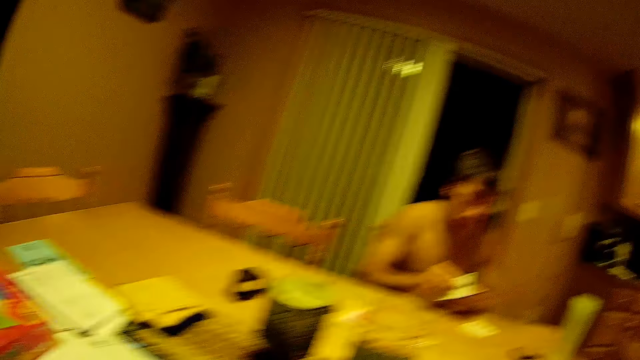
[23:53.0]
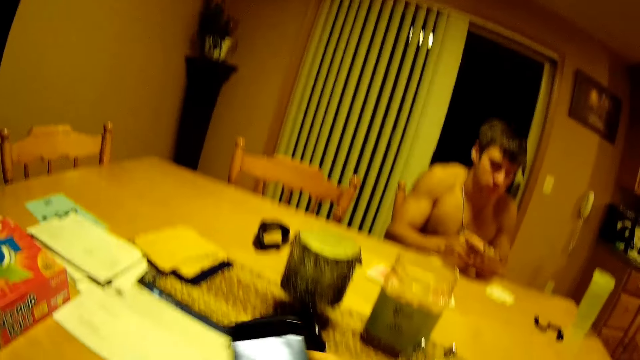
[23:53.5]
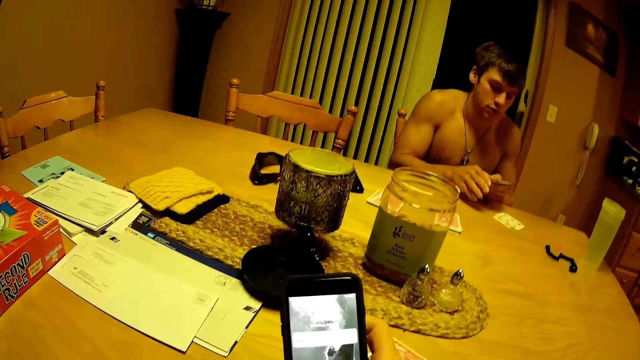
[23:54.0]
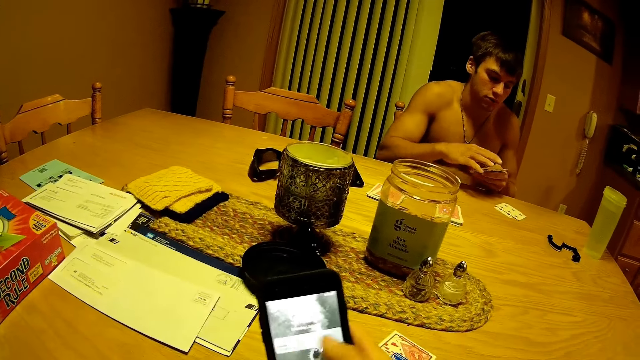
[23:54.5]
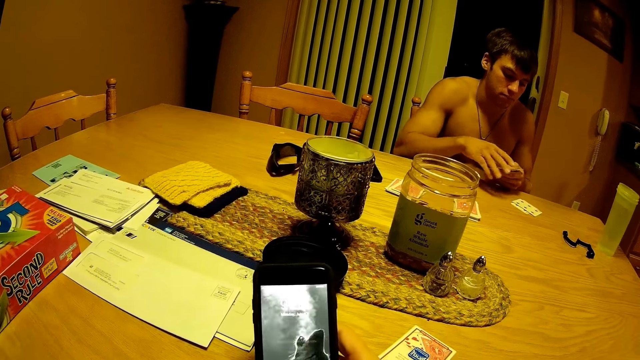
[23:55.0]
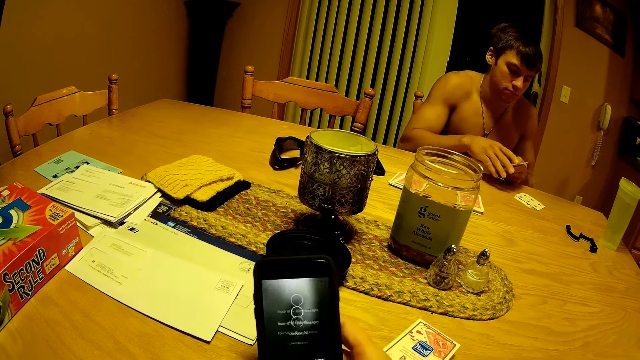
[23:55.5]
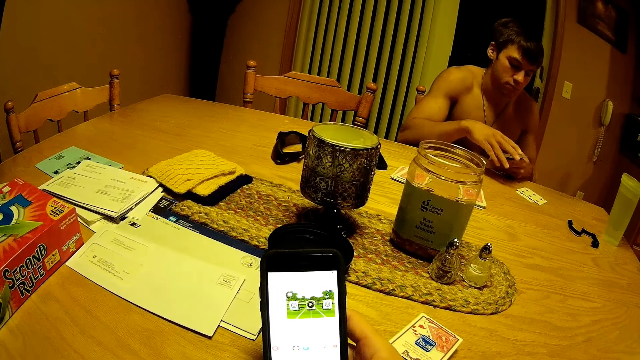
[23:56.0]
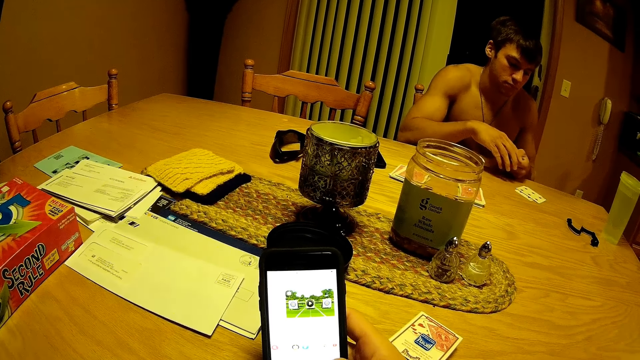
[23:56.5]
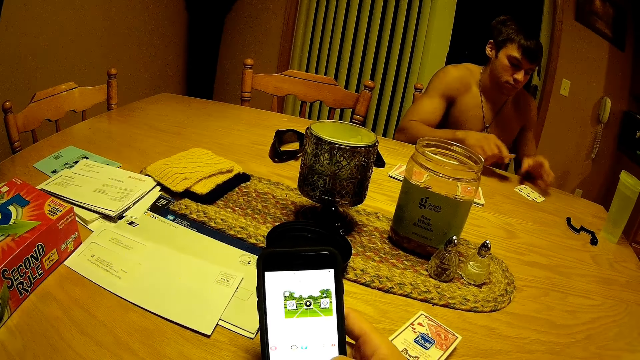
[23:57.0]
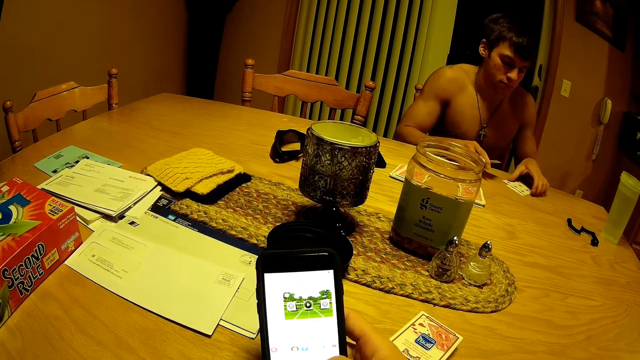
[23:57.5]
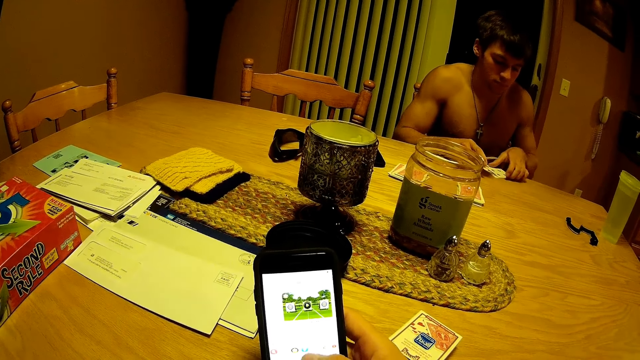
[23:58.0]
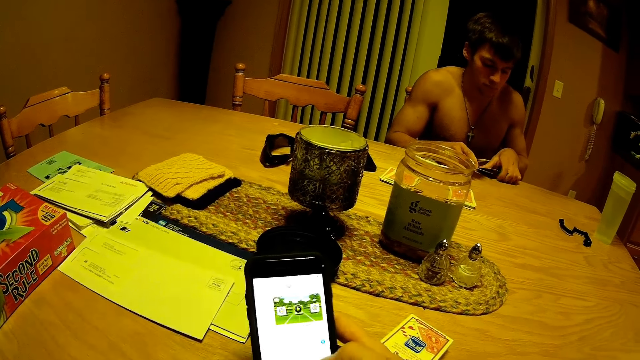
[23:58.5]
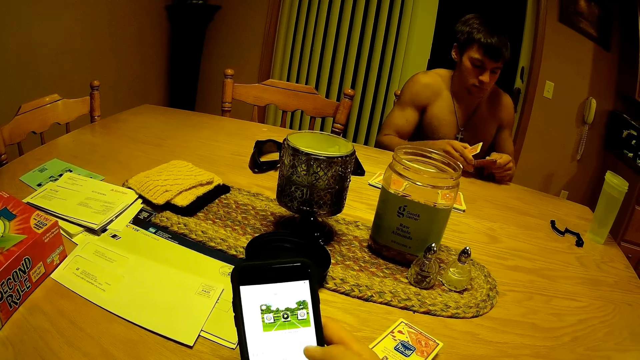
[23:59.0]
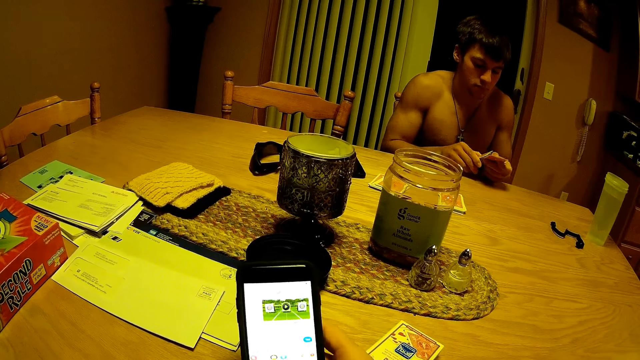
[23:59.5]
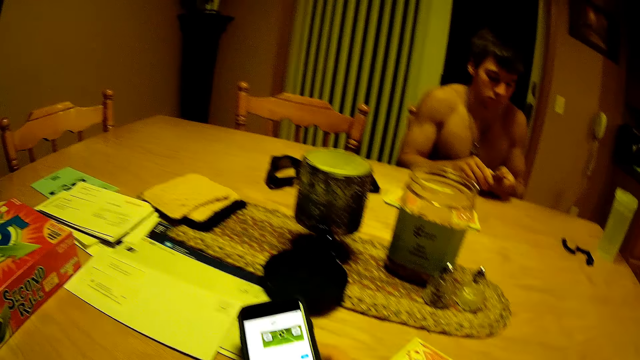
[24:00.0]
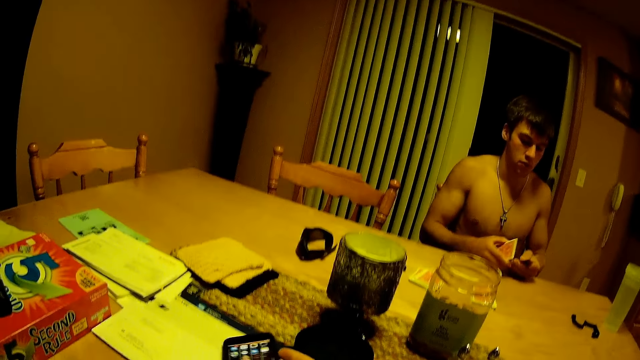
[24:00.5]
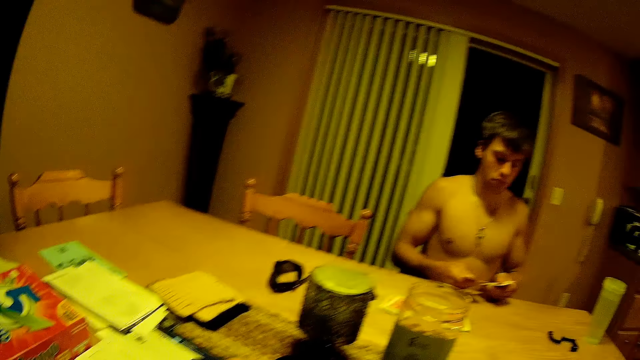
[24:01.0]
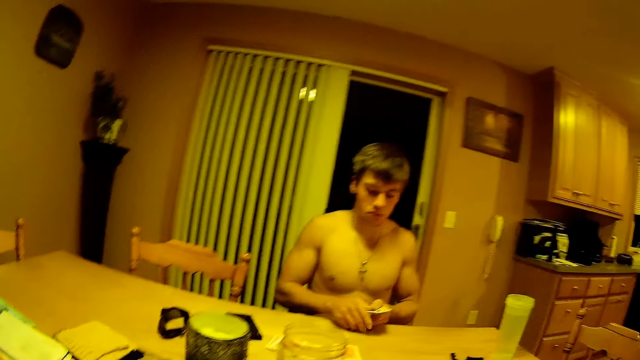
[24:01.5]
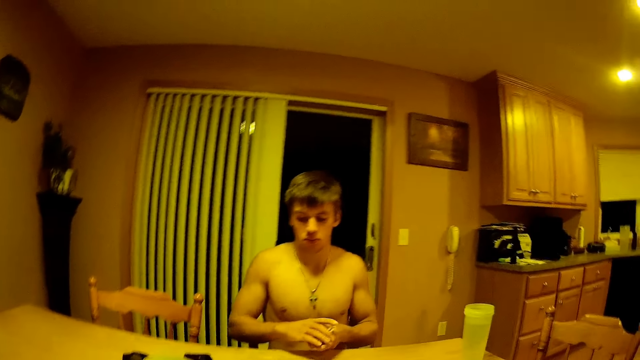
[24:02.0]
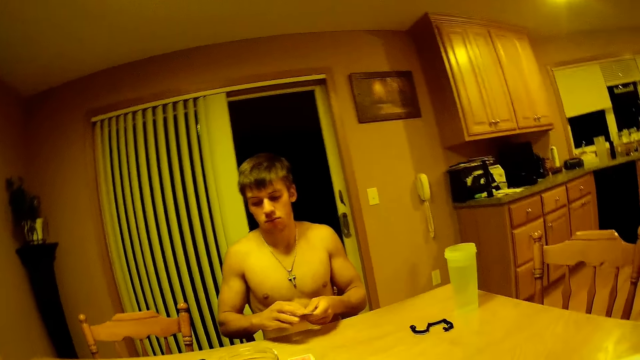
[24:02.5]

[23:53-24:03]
The camera wearer picks up his phone from the table. He operates his phone and unlocks the phone. A man puts the play cards together. The camera wearer types a message on his phone. He sends the message. He drops the phone on the table.

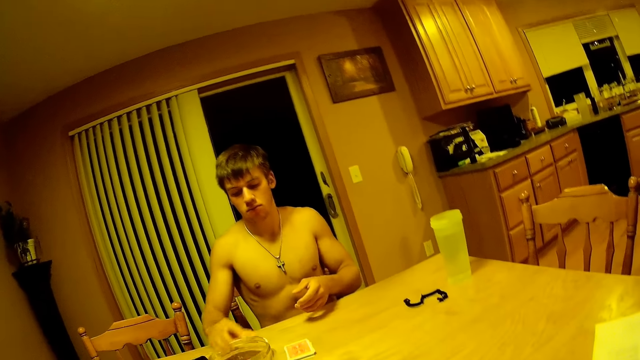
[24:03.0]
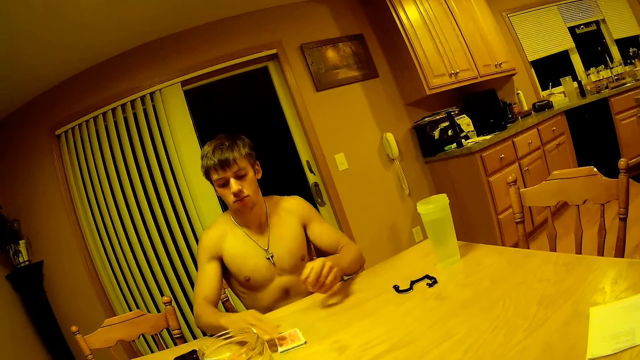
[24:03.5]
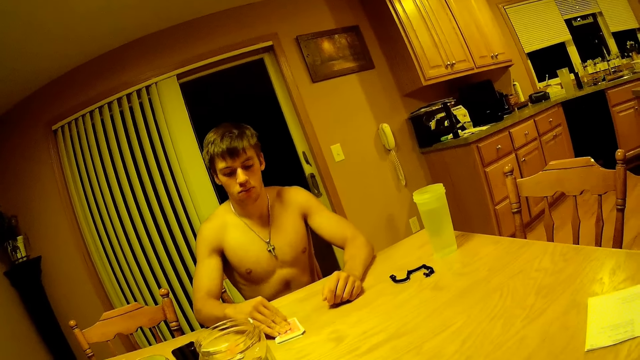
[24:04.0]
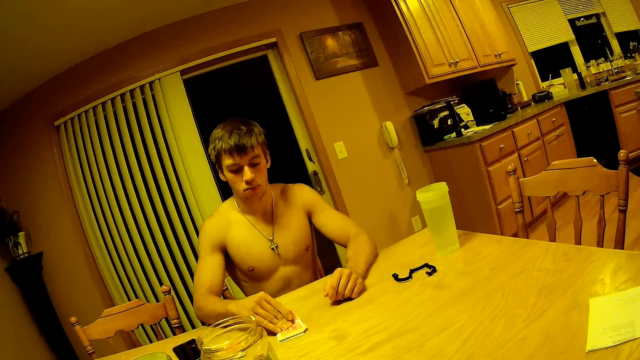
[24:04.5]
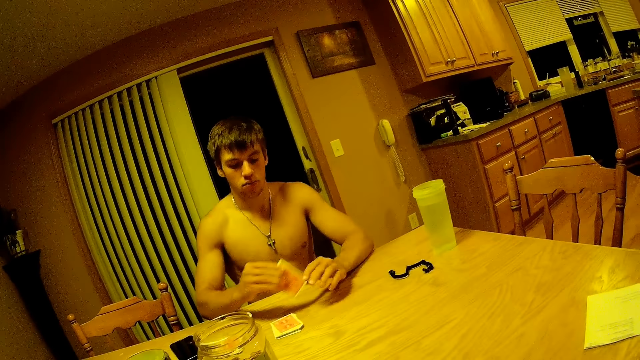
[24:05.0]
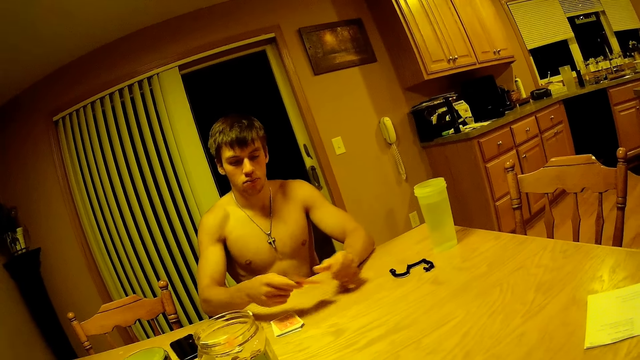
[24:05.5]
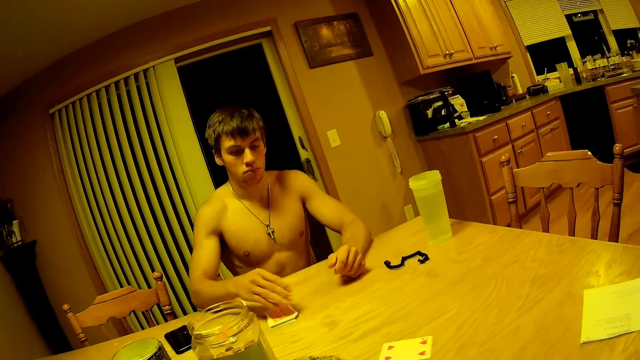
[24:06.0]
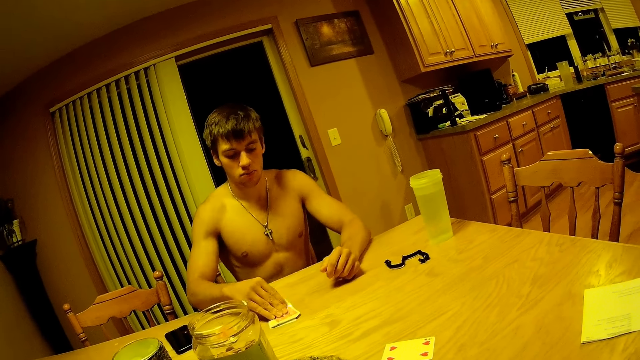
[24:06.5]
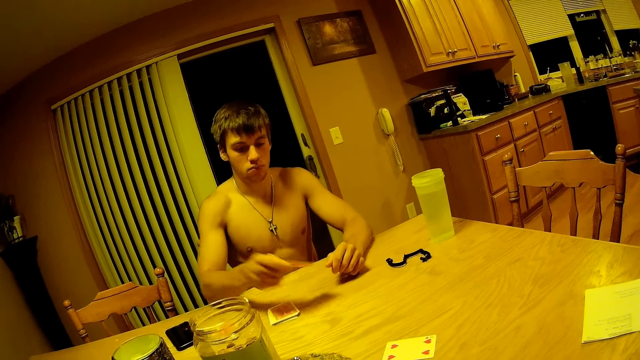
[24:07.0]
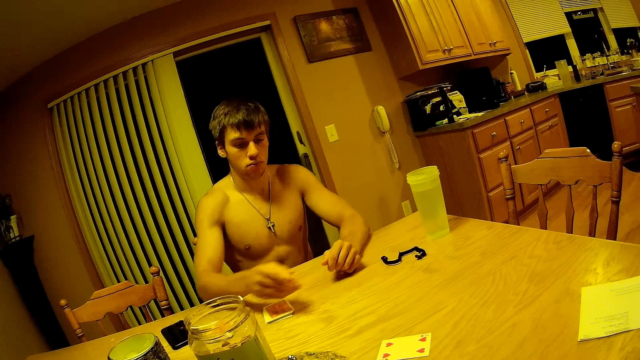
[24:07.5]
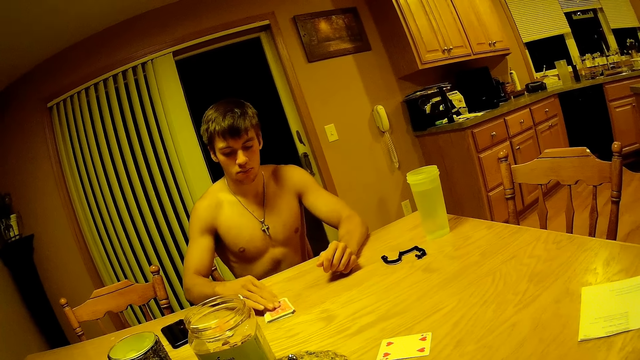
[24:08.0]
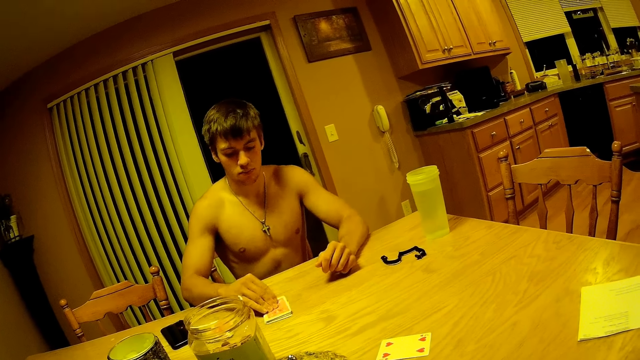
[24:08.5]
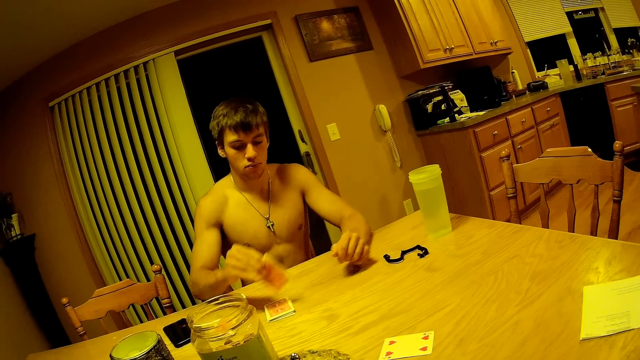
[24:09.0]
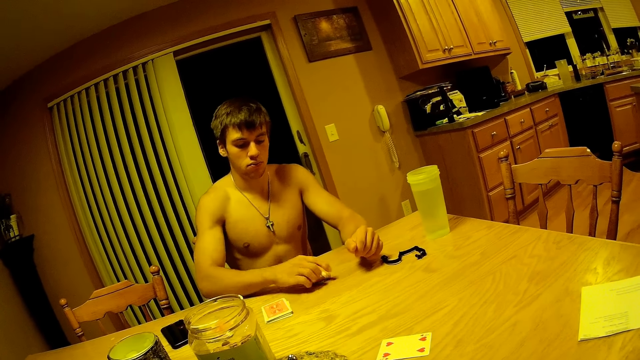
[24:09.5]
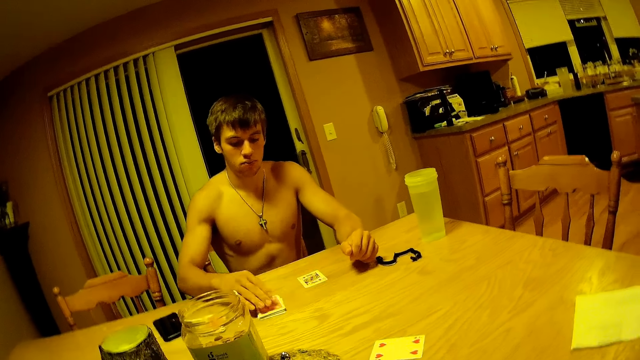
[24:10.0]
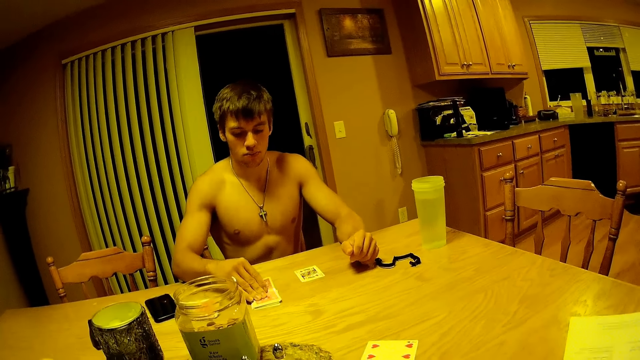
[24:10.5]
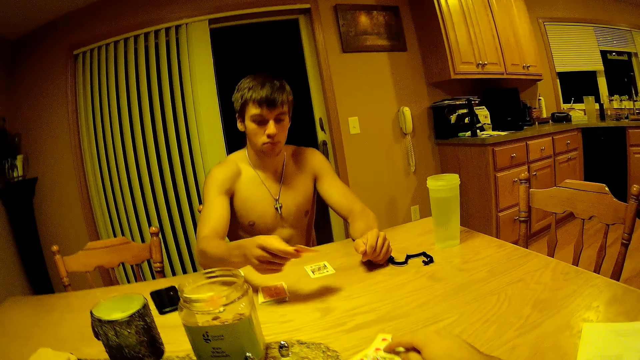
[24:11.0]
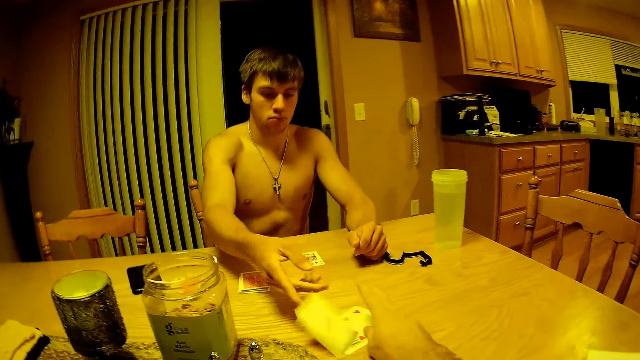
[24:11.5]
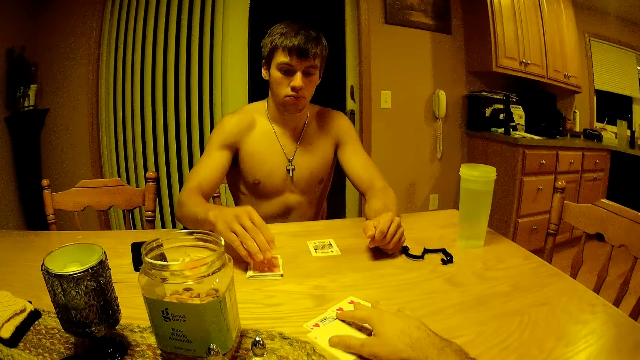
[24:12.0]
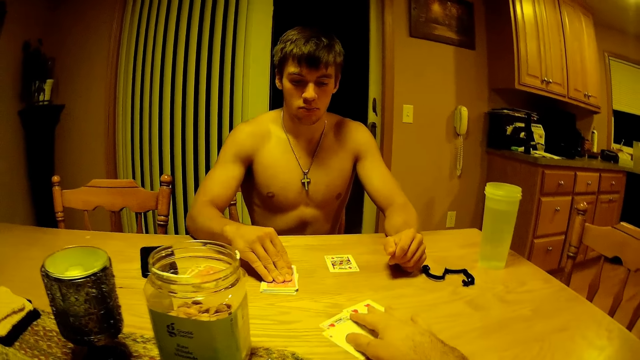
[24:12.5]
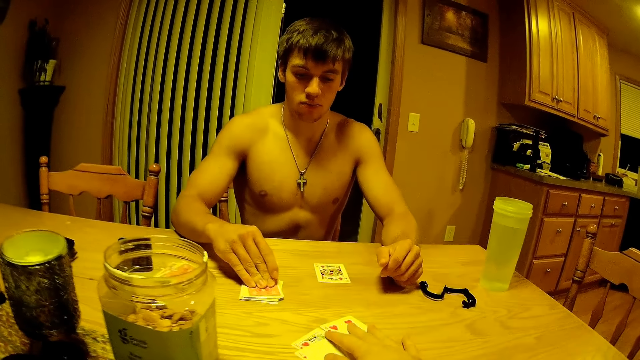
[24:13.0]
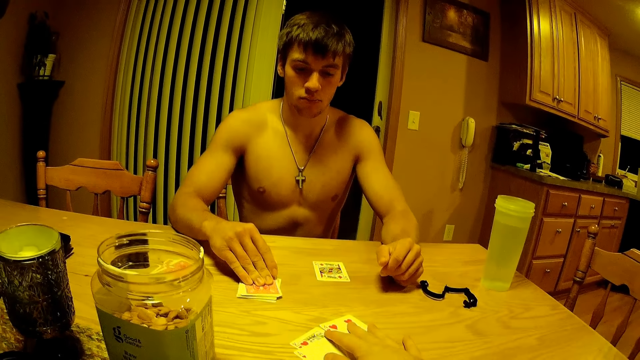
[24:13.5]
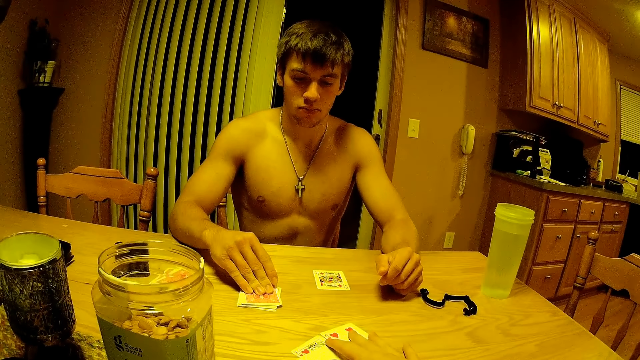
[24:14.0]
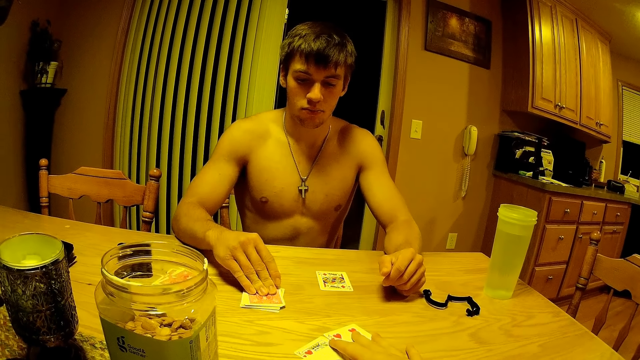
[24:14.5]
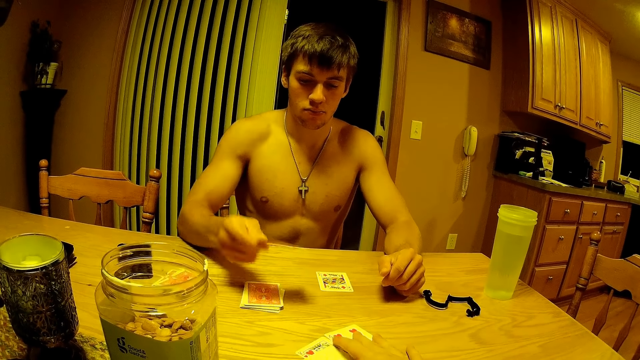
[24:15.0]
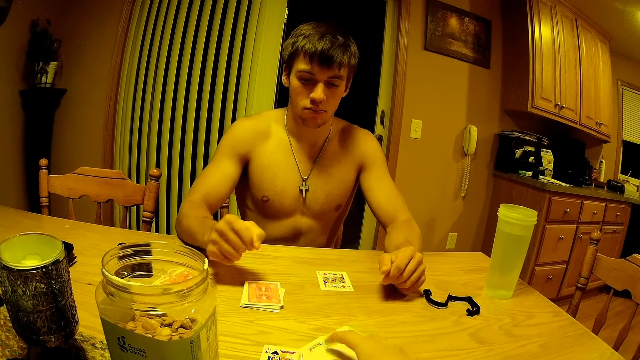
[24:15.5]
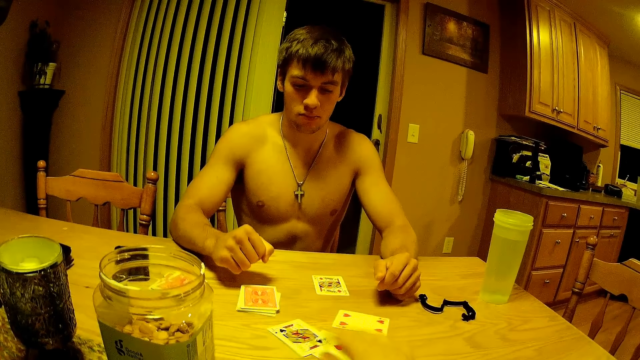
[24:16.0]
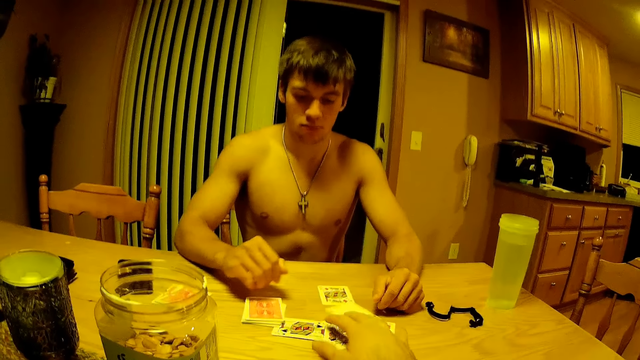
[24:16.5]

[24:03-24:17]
A man puts down the play cards. The man takes the play card, throws the play card towards the camera wearer, takes the play card, throws the play card towards the camera wearer, takes the play card, puts down the play card and throws the play card towards the camera wearer. The camera wearer moves two cards on the table towards the man. They move three cards on the table. They communicate. The man takes the play card and throws the play card towards the camera wearer.
